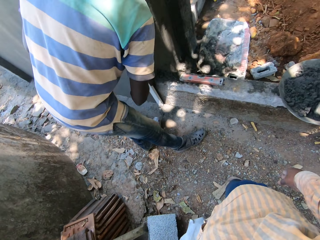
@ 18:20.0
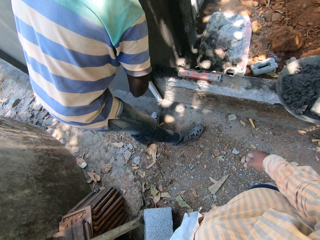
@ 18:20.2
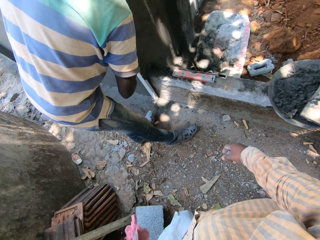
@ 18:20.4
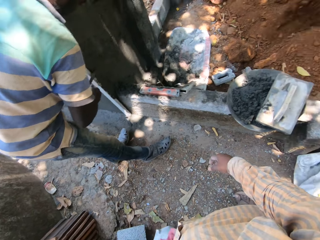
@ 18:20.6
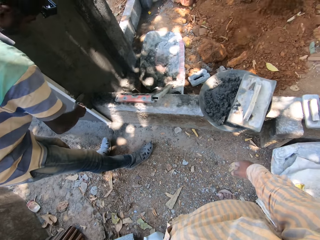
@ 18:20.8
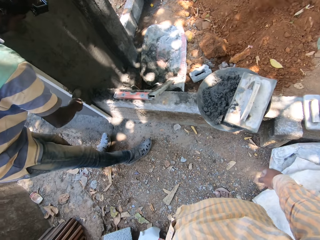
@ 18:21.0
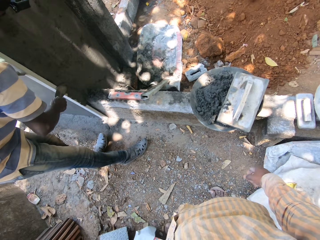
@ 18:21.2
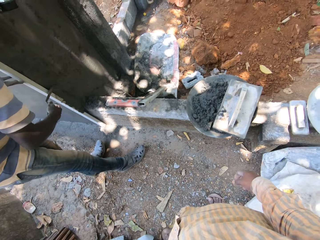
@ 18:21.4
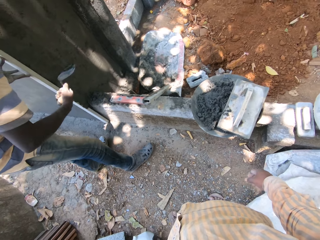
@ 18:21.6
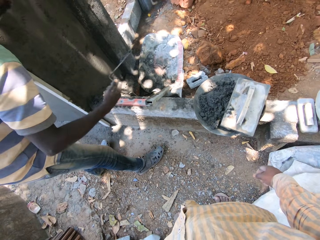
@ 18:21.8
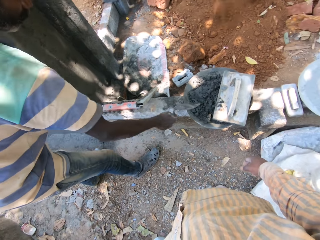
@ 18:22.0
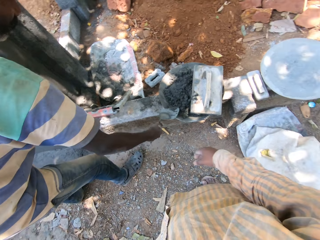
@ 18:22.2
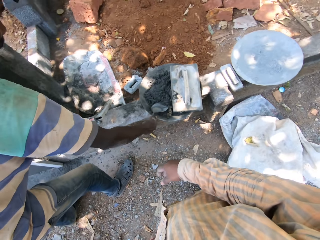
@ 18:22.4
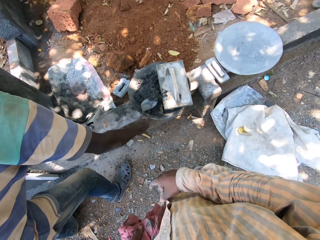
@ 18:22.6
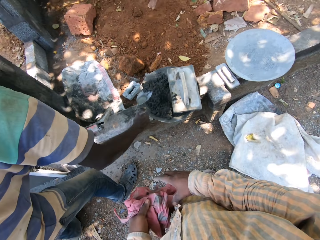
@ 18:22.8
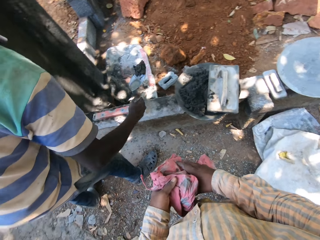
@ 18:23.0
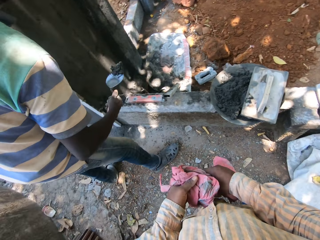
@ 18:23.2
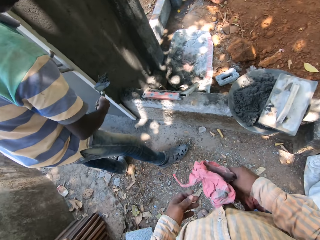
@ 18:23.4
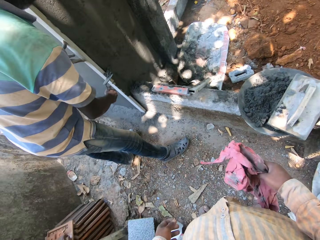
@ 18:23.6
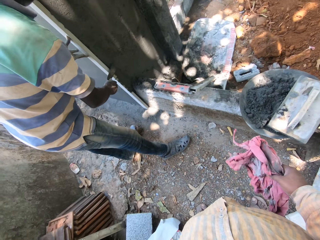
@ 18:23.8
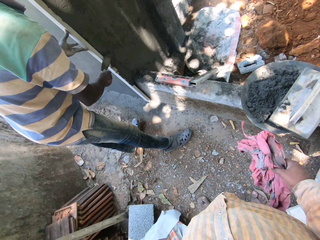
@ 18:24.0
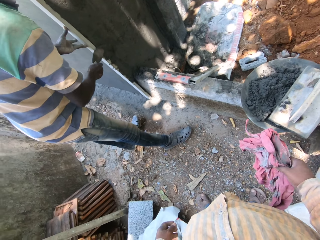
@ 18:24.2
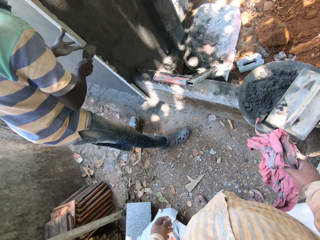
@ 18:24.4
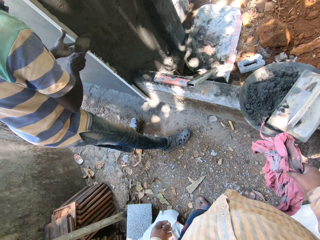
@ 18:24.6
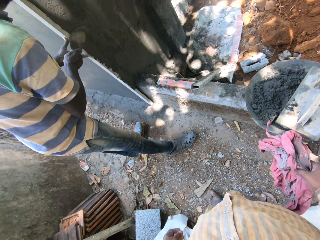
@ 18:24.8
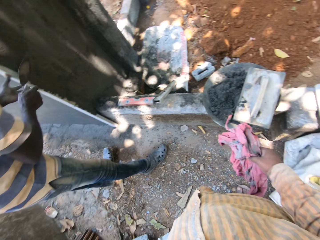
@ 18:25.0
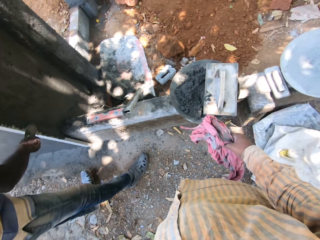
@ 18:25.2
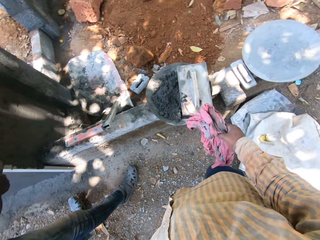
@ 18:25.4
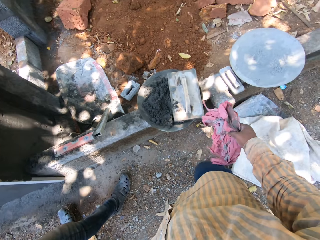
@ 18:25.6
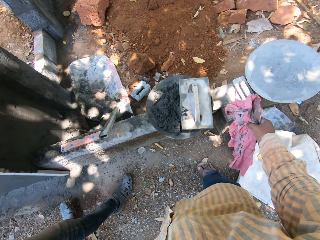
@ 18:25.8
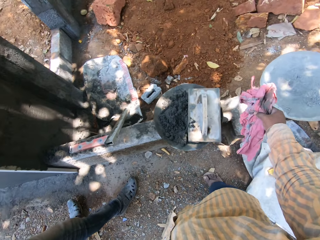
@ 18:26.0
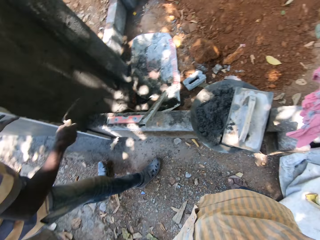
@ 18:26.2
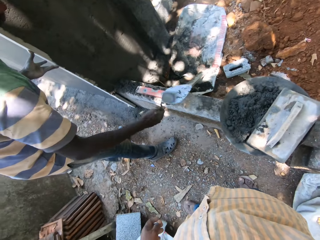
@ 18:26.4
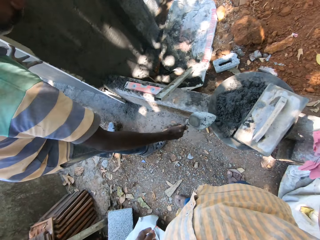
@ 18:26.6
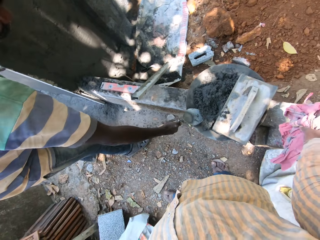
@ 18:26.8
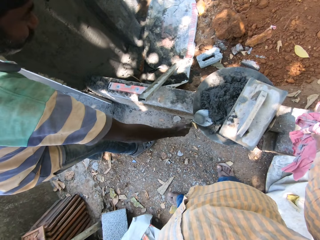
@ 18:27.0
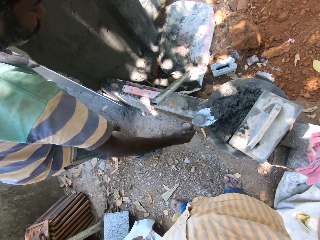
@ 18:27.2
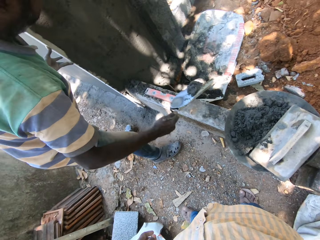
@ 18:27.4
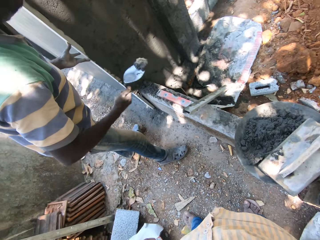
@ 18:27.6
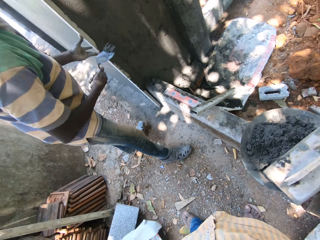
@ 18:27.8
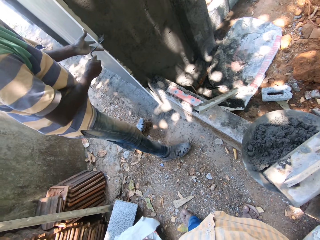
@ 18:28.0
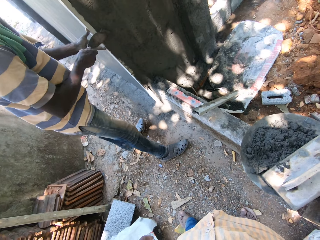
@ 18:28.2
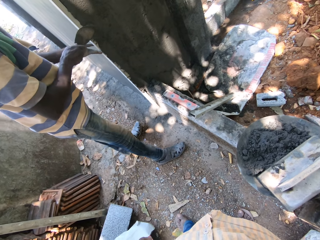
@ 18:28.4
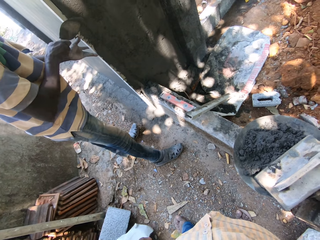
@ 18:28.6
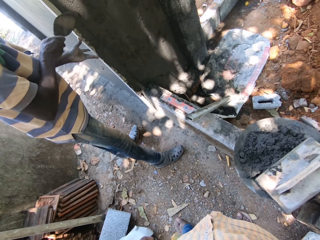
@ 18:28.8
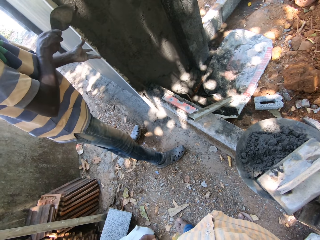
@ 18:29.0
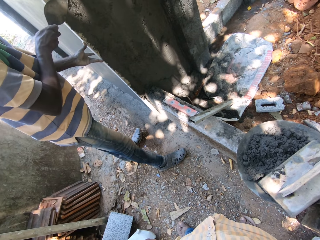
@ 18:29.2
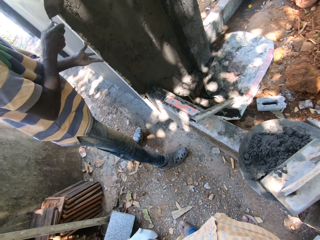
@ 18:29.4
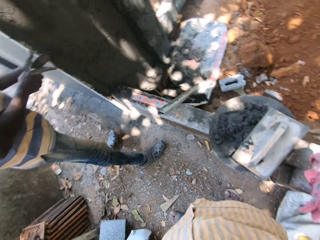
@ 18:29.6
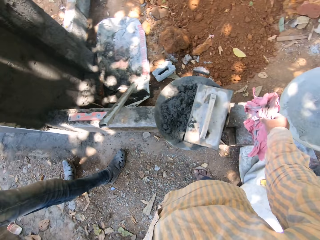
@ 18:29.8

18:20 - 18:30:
The man lays some mortar on a wall with a hand trowel in his right hand. The camera wearer interacts with the man. He looks around. The man scoops some mortar from a head pan on the brick with his right hand. The camera wearer passes the piece of cloth in his left hand to his right hand. The man lays the mortar on the wall with the hand trowel in his right hand. The man scoops some mortar from the head pan on the brick with his right hand. The man lays the mortar on the wall with the hand trowel in his right hand.

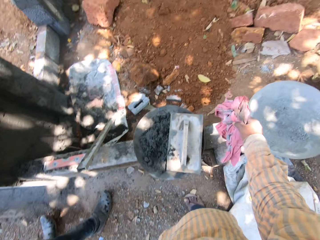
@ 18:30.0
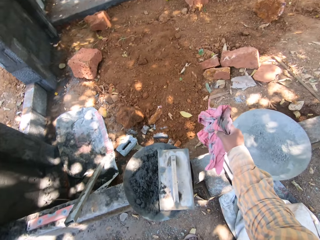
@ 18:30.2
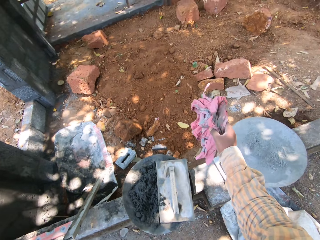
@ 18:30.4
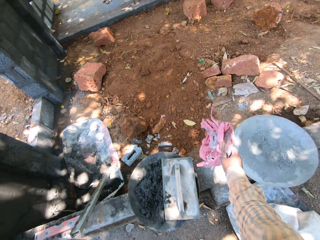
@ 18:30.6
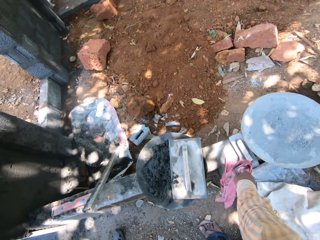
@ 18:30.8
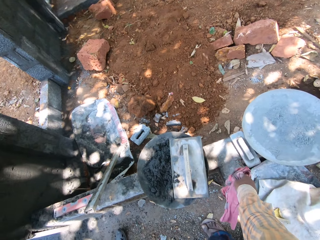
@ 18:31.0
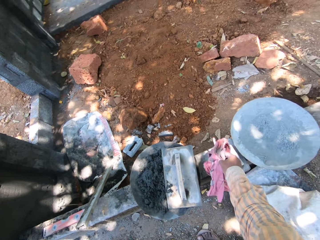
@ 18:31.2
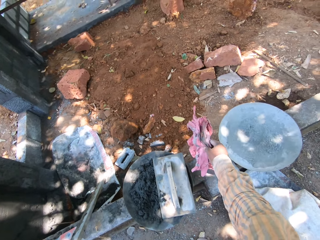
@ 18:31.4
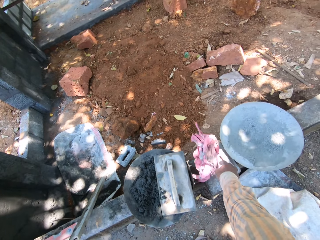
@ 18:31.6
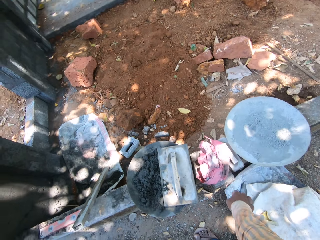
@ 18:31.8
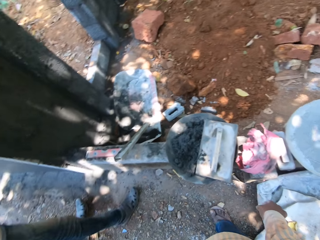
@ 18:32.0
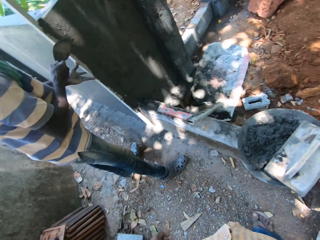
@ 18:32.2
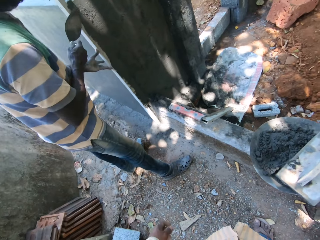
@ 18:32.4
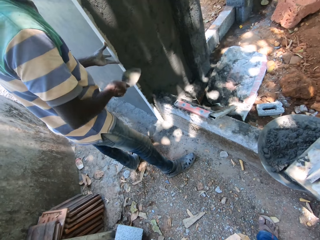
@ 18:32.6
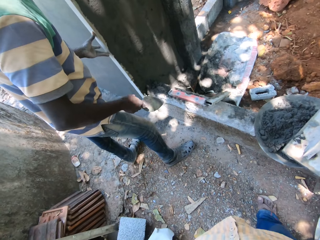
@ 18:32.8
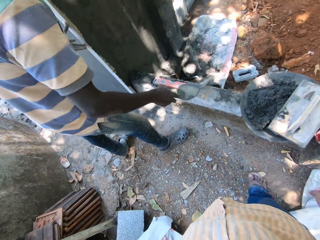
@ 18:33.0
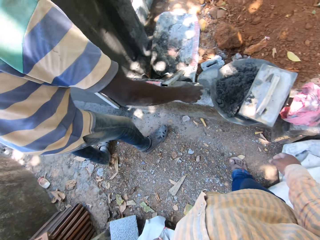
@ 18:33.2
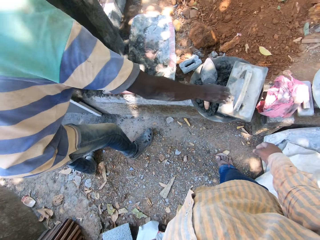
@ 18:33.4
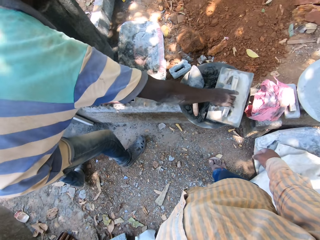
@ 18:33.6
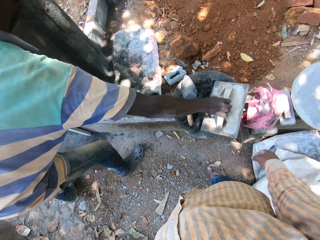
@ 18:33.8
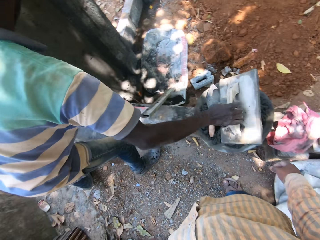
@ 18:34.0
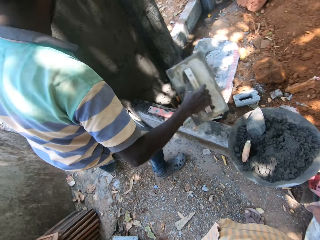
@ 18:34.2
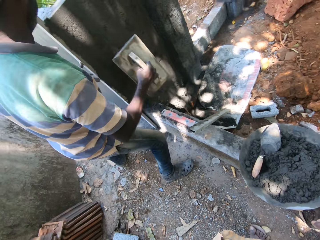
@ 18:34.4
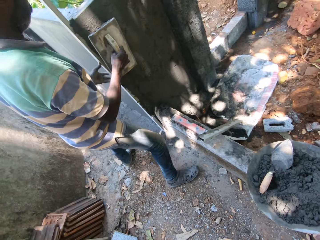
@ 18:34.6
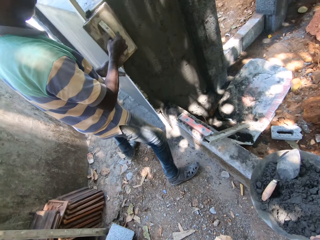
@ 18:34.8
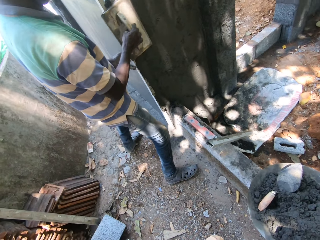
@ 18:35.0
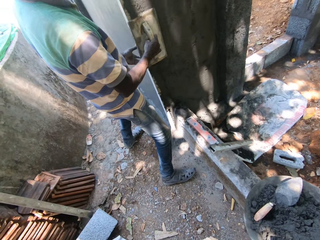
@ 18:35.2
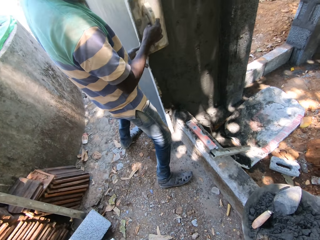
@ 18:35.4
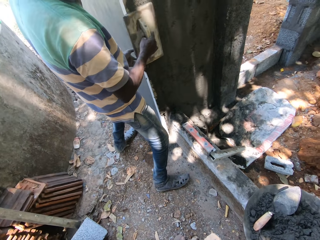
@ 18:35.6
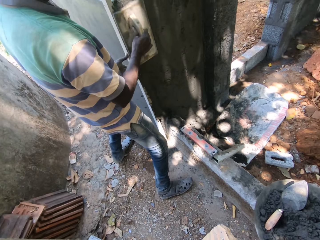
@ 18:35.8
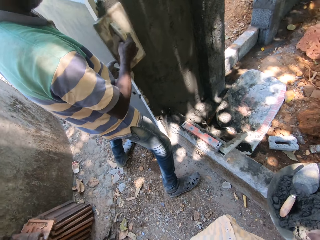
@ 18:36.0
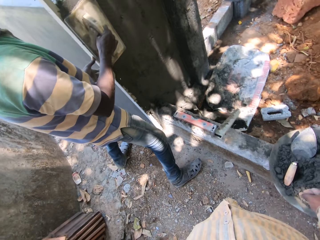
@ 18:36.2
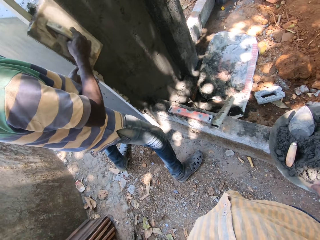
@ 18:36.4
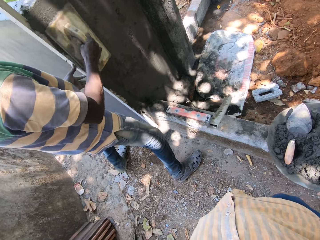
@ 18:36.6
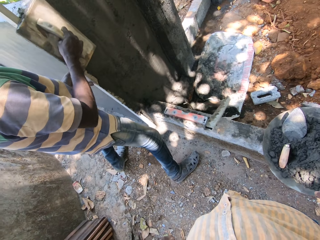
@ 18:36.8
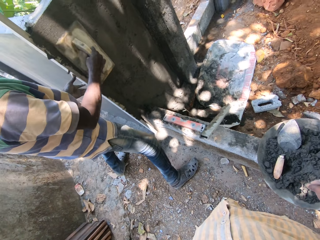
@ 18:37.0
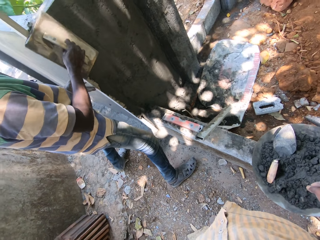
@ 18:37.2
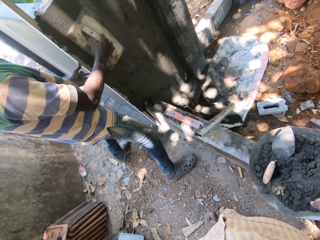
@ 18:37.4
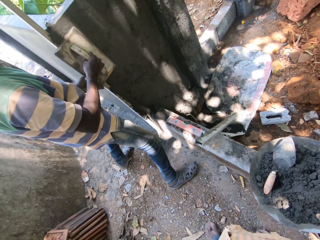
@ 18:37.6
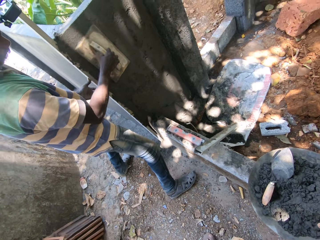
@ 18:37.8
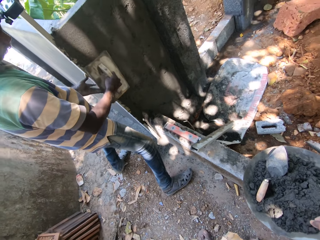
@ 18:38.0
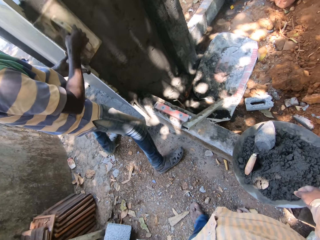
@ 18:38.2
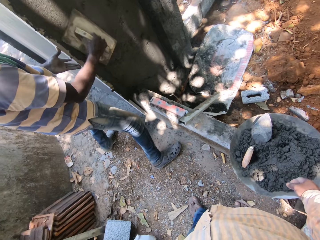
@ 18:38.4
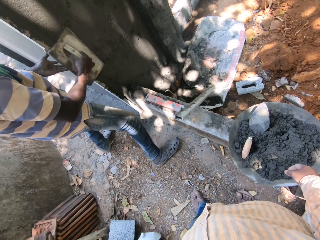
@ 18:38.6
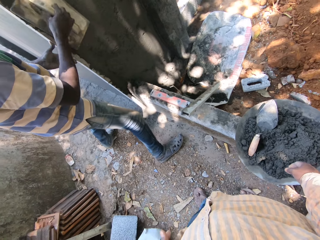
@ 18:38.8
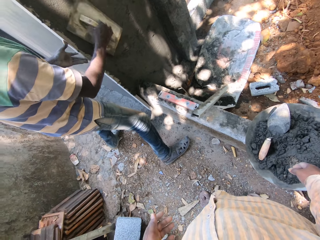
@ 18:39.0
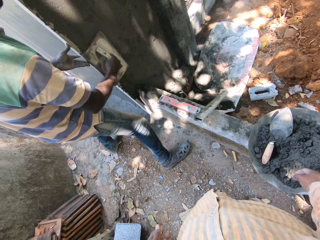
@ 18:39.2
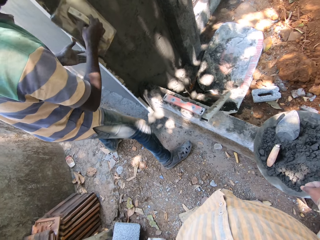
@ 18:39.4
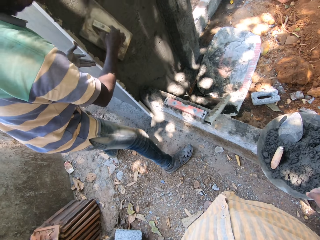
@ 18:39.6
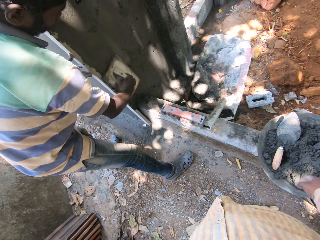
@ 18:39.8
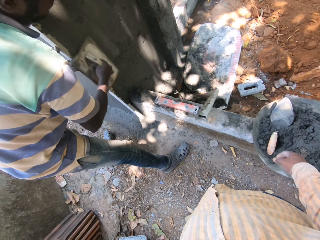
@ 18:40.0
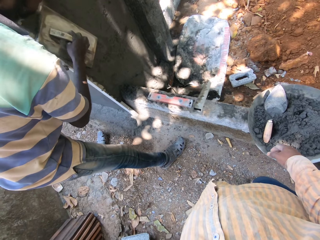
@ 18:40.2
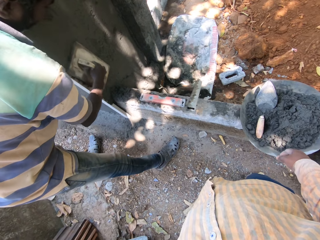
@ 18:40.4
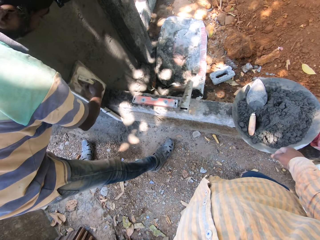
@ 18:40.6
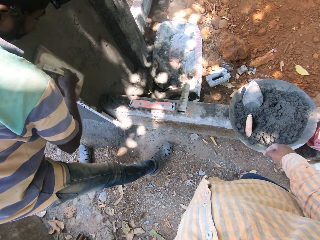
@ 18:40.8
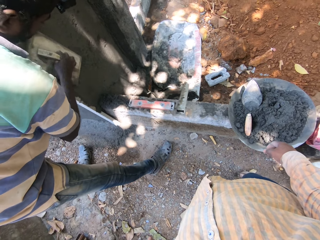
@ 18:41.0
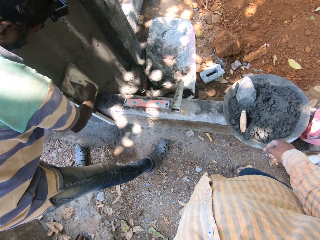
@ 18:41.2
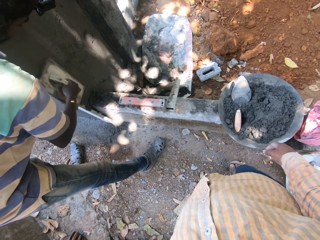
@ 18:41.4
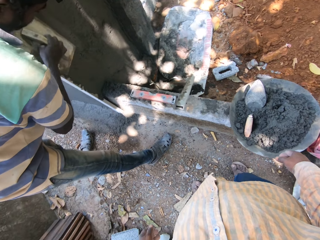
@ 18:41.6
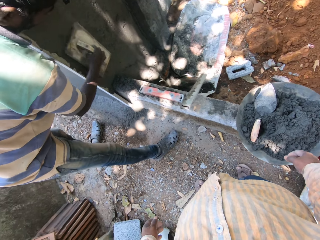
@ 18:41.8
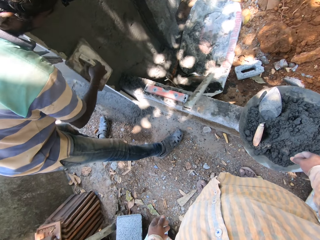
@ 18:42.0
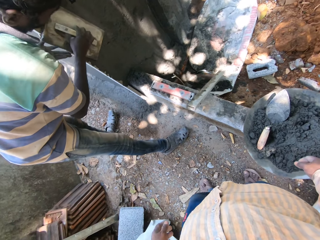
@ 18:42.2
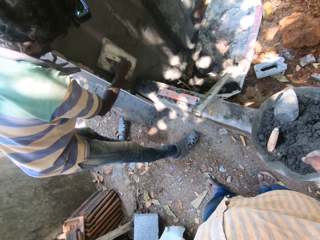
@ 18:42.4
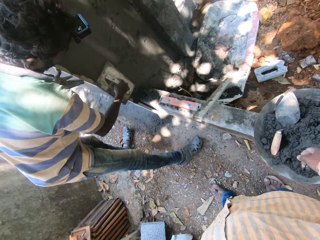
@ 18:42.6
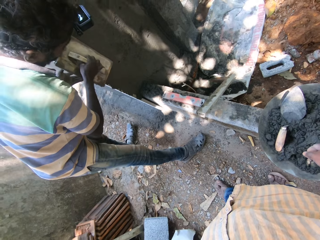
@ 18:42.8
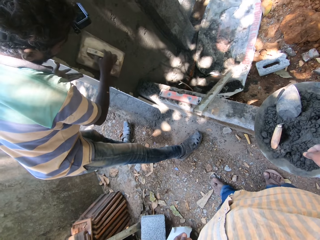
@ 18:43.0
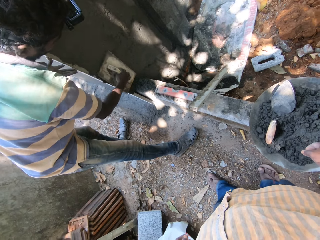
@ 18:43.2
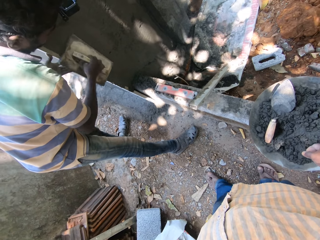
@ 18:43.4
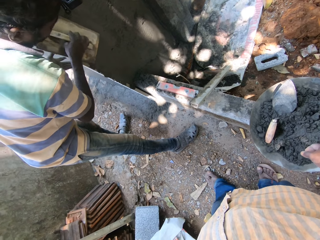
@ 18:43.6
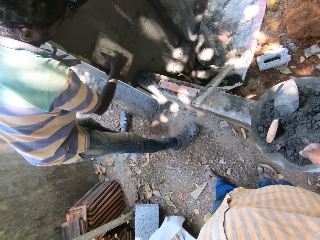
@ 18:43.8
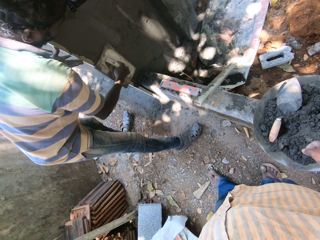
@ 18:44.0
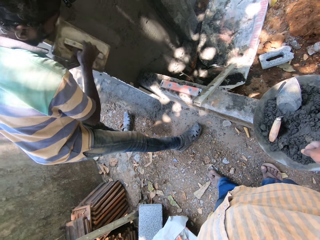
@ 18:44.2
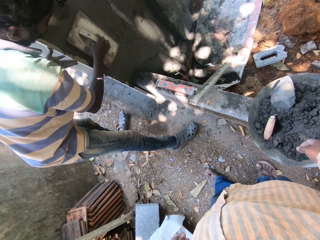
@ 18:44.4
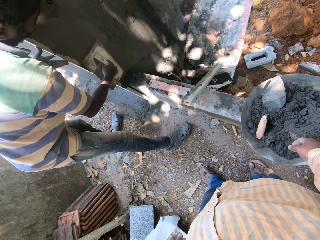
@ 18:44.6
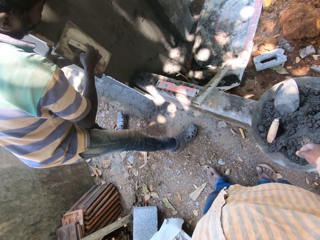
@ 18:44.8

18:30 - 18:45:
The camera wearer drops the piece of cloth in his right hand on the brick. He throws the cloth on the wall. He looks around. The man drops the hand trowel in his right hand inside the mortar, picks up a smoothening trowel from the mortar inside the head pan, and smoothens the mortar on the wall with the smoothening mortar.
